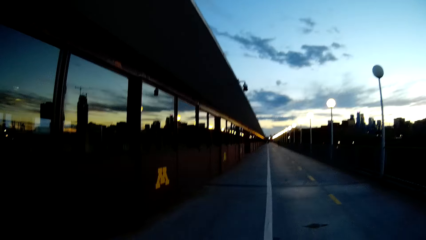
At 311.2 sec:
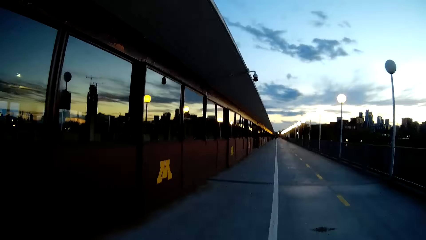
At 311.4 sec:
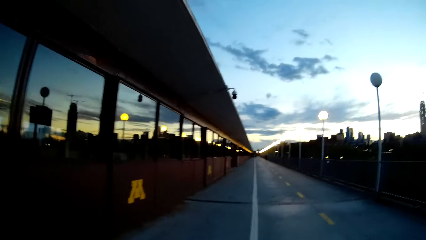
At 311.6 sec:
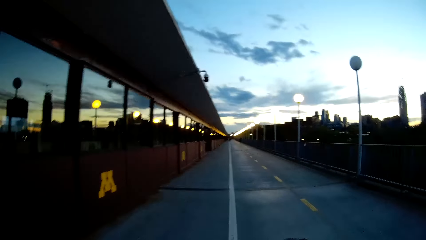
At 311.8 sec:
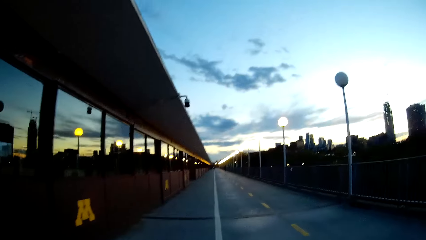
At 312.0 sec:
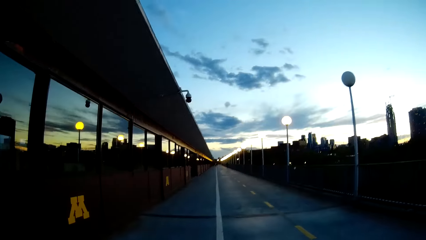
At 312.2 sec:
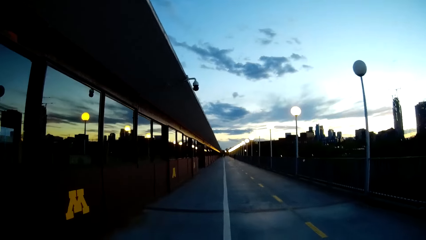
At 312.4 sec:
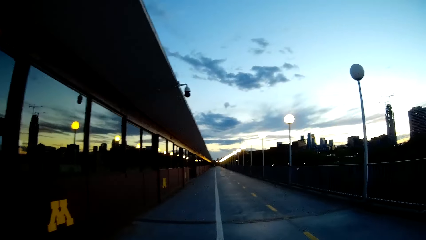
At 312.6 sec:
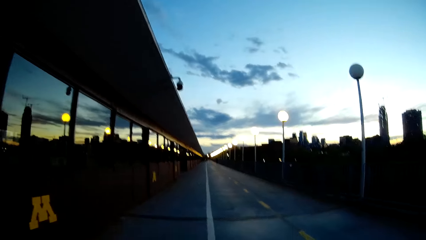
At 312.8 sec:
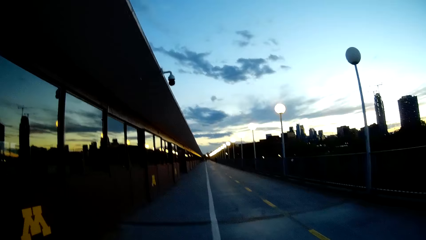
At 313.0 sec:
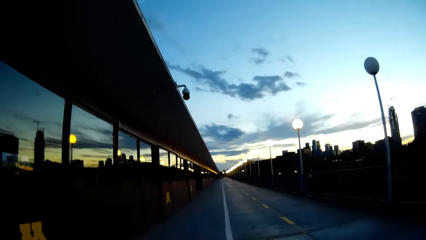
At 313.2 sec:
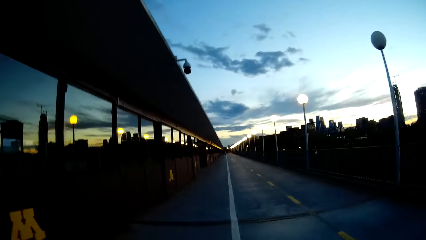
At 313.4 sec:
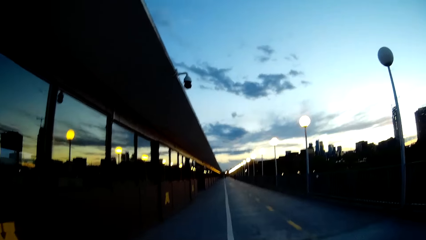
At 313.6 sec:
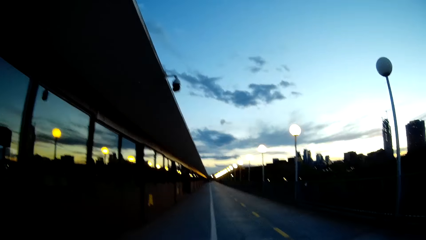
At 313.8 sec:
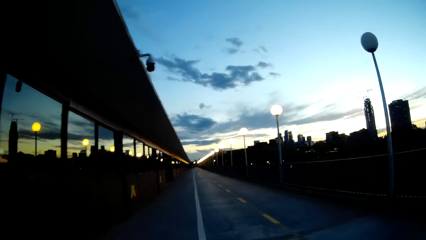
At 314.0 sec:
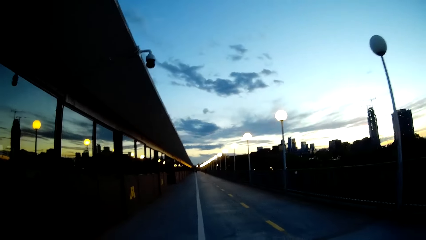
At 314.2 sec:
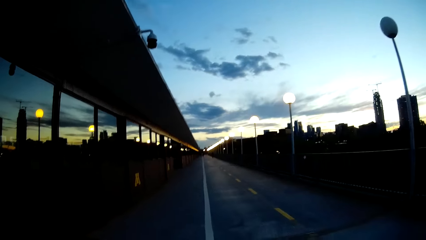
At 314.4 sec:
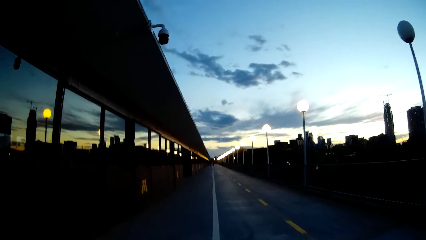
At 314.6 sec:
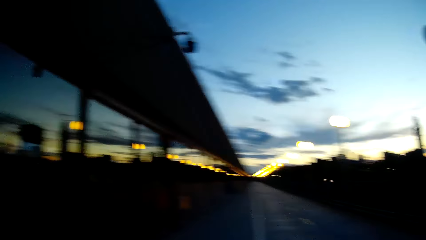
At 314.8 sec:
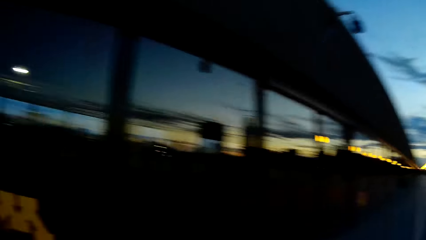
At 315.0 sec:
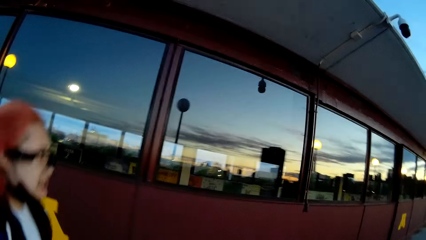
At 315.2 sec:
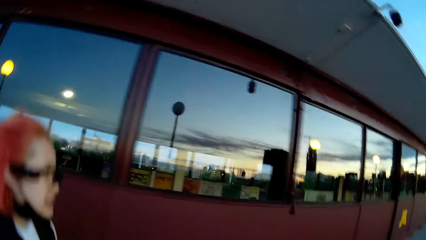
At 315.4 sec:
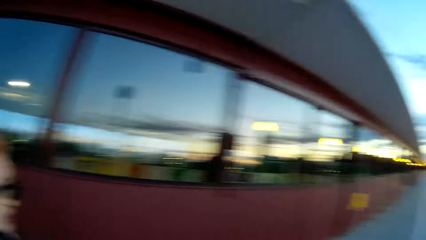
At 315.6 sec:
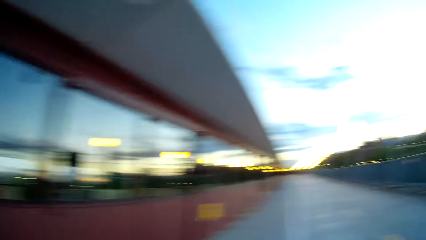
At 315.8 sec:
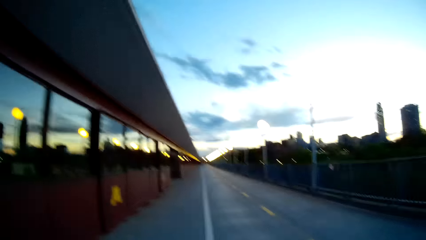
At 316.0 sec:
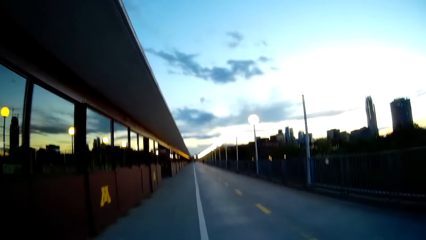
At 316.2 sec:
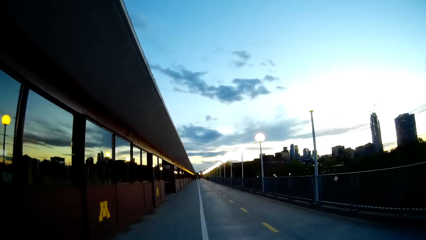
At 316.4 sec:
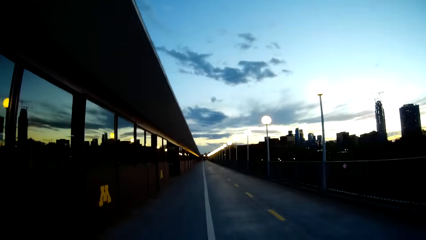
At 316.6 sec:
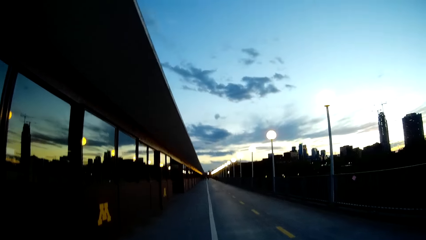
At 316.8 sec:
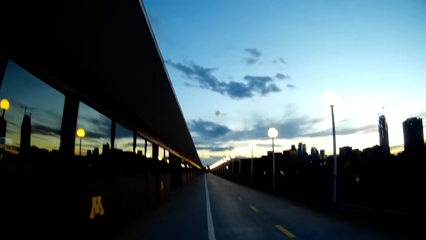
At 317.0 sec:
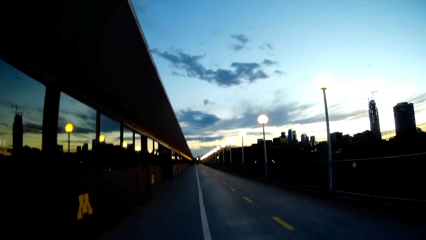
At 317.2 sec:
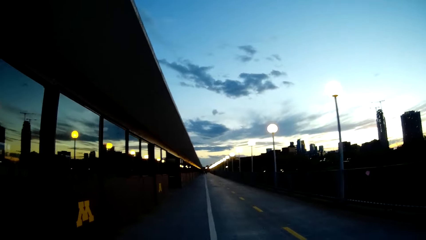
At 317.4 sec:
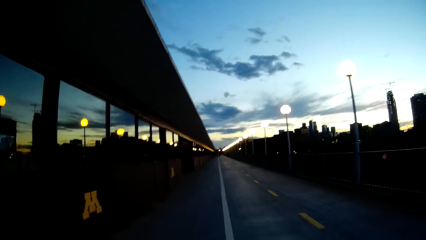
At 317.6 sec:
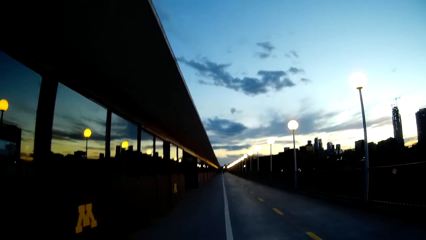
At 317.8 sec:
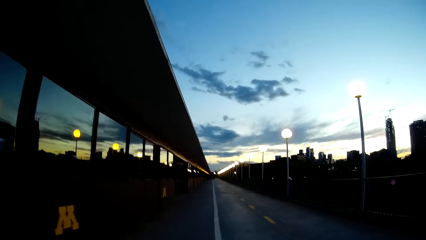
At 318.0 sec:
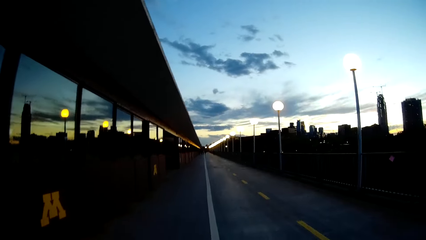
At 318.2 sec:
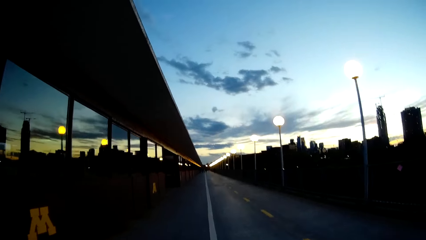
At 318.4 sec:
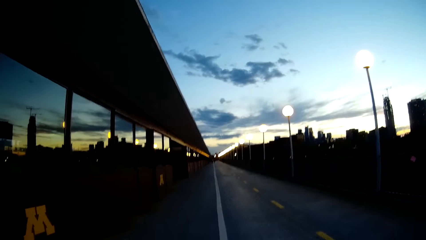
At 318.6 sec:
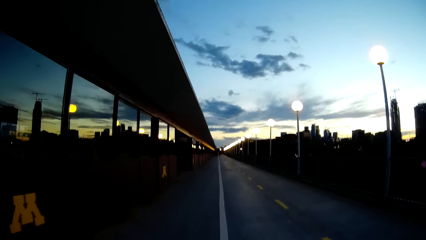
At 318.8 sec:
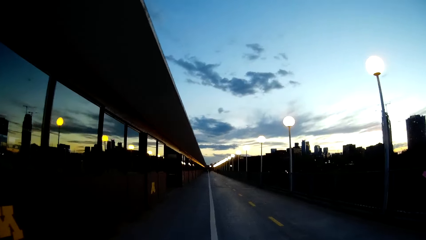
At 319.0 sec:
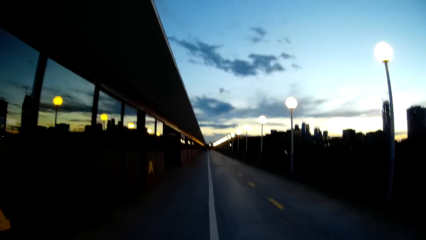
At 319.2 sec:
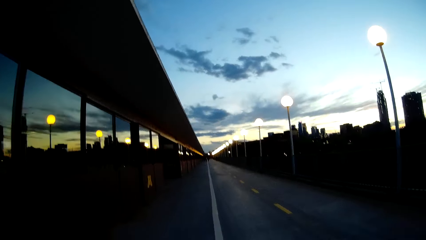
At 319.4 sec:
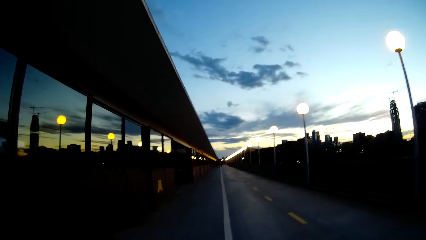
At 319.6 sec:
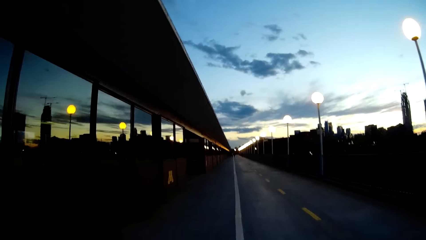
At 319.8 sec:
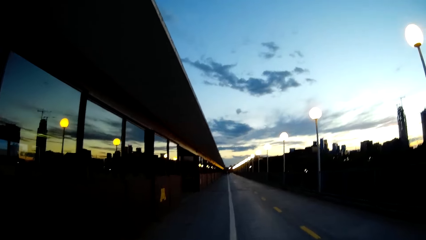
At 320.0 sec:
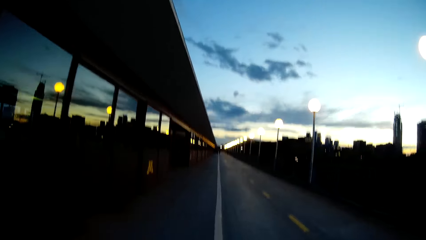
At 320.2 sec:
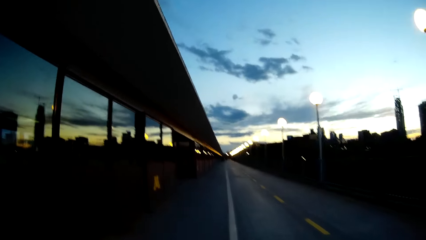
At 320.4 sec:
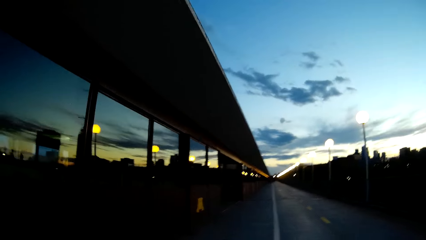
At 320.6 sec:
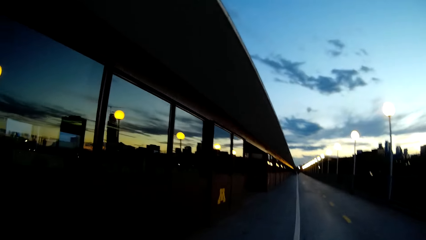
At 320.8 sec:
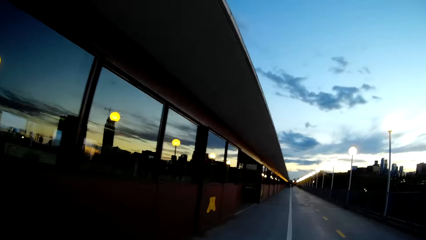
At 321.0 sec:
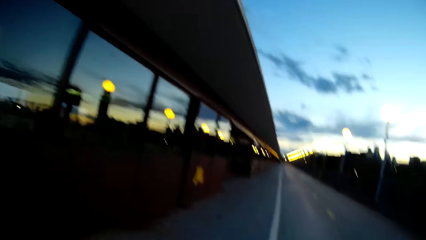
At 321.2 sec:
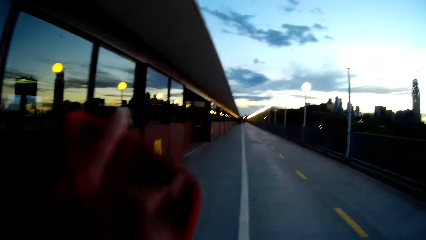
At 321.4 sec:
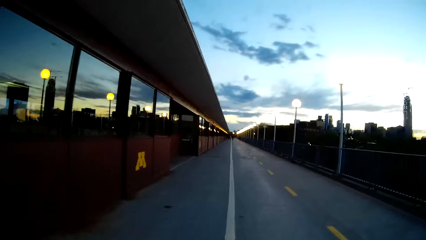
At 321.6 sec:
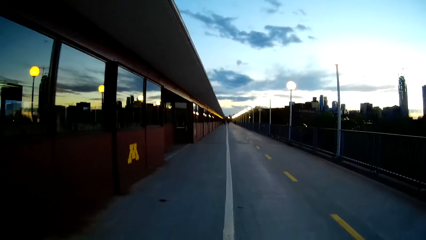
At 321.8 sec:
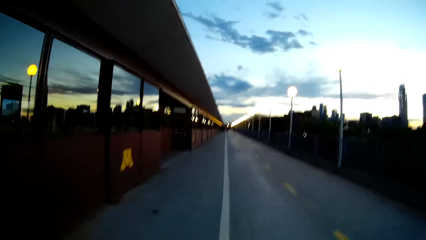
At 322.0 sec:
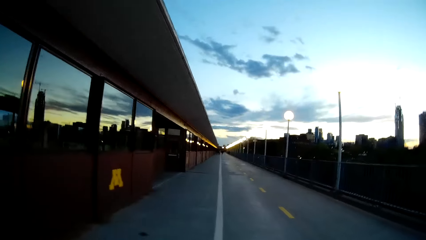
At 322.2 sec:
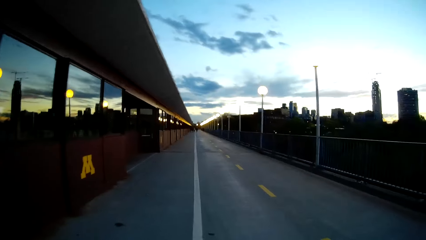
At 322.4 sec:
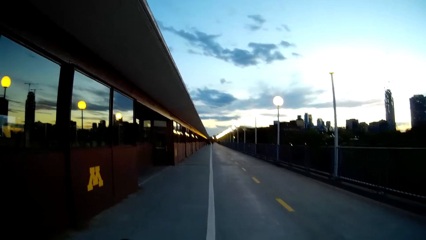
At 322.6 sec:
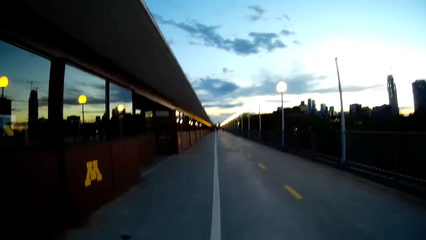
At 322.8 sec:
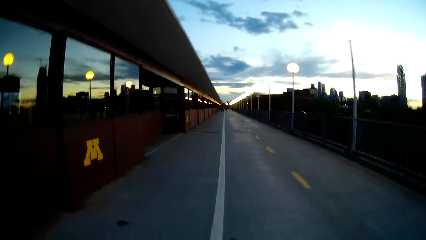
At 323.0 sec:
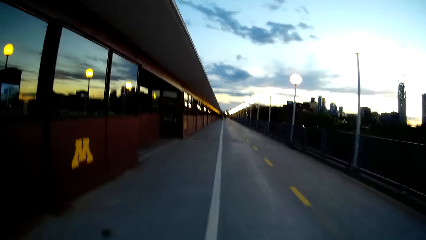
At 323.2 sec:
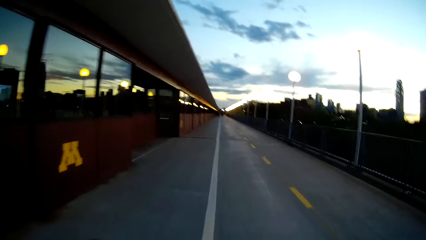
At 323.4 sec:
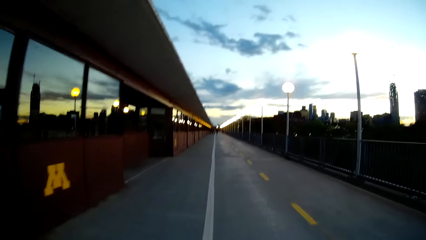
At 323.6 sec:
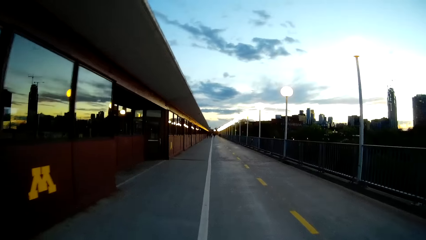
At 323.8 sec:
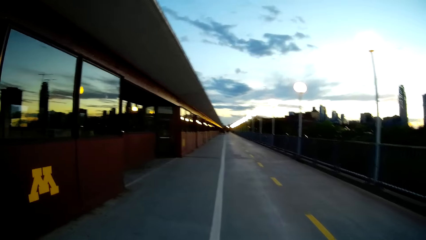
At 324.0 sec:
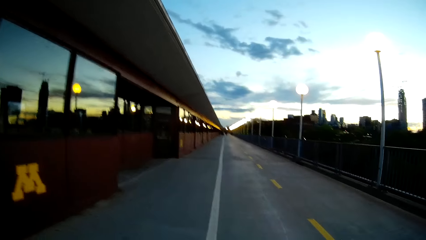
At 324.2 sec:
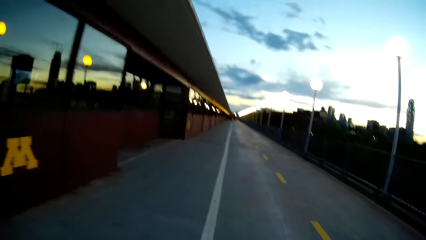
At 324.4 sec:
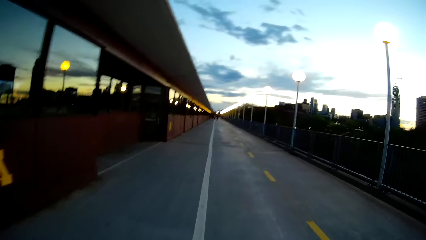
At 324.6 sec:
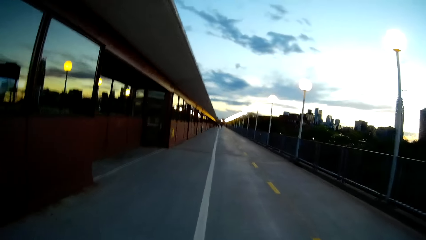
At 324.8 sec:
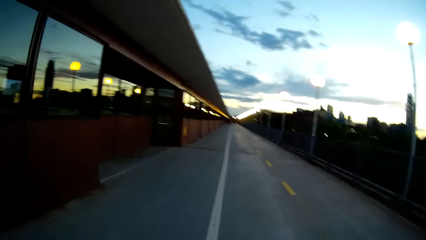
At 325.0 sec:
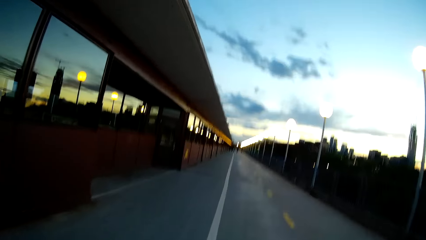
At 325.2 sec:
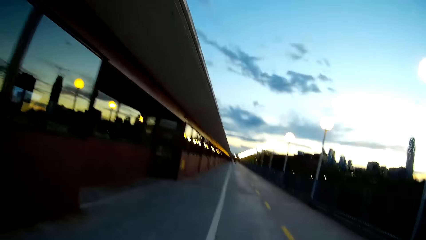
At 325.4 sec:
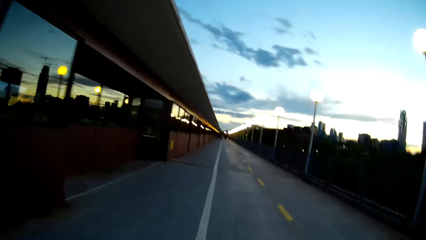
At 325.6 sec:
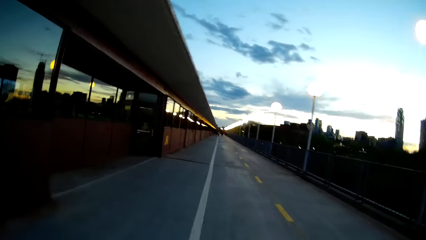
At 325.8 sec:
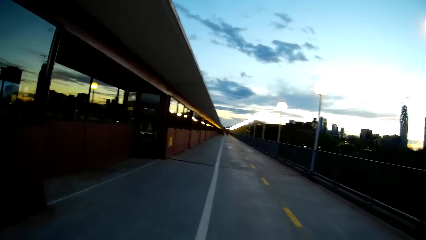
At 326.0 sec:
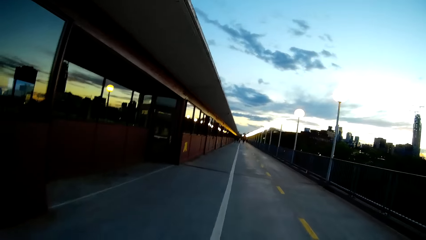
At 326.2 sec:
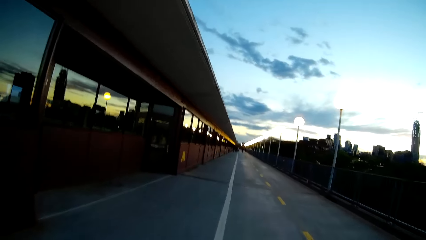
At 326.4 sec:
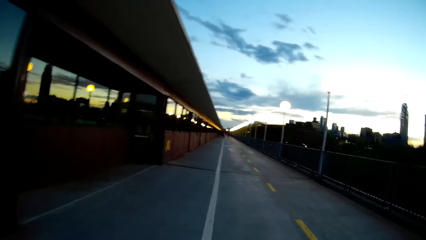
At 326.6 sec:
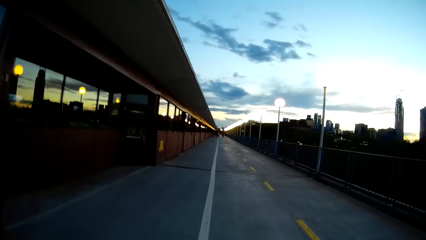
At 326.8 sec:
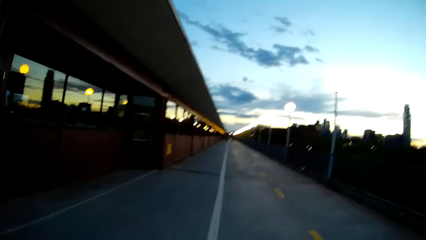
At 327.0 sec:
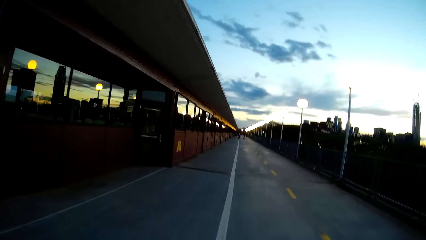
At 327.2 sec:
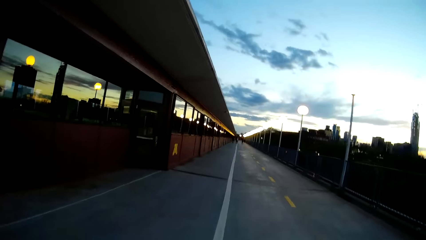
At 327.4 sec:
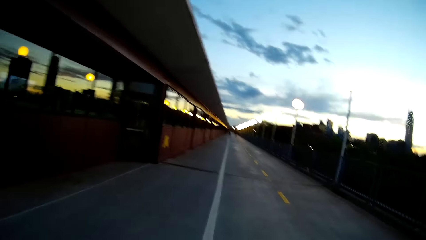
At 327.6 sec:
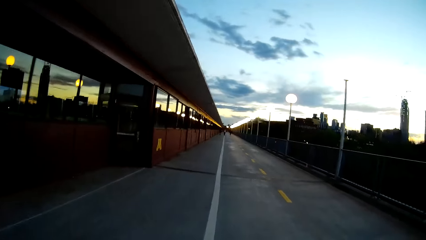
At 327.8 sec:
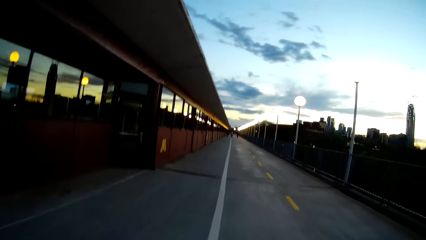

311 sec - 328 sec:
The camera wearer looks at a woman. They walk around.
